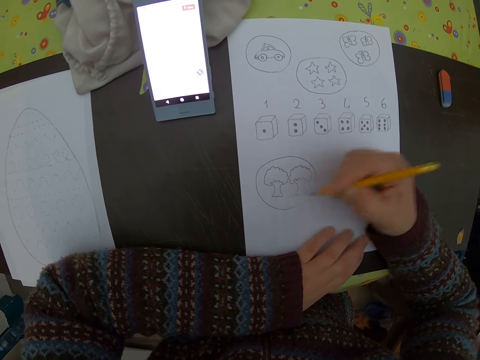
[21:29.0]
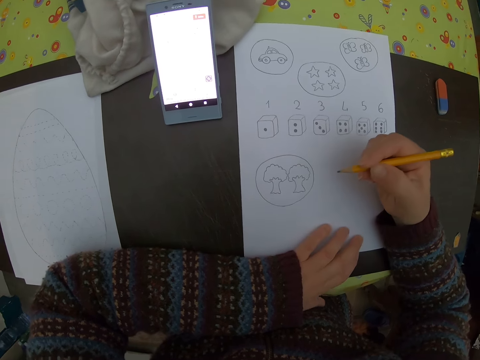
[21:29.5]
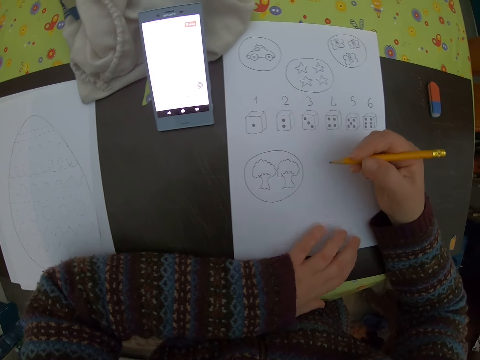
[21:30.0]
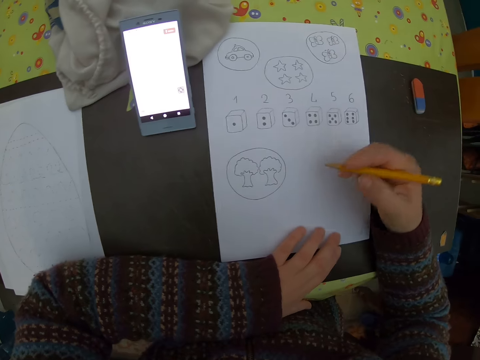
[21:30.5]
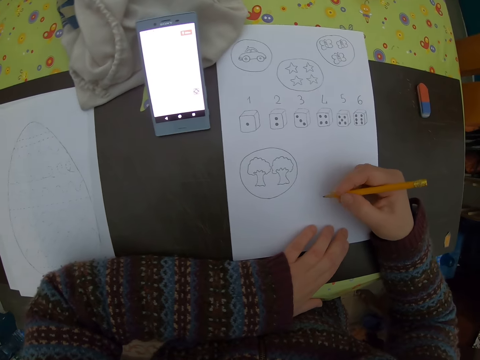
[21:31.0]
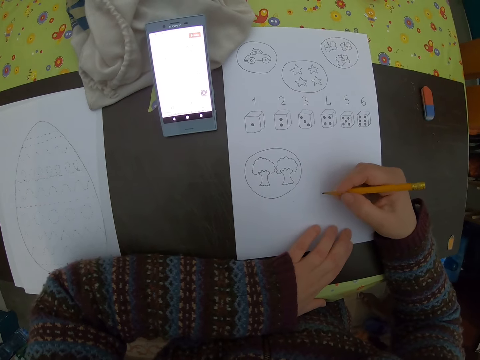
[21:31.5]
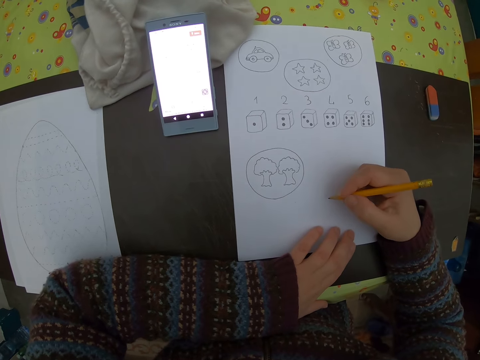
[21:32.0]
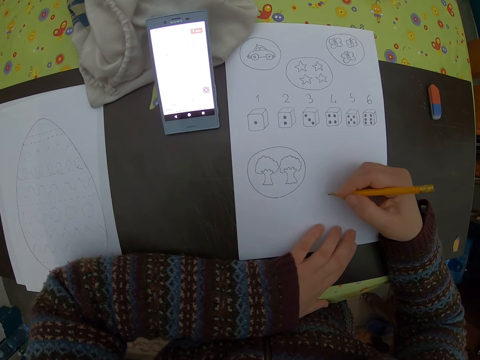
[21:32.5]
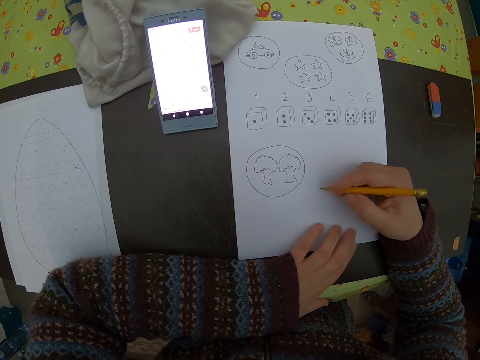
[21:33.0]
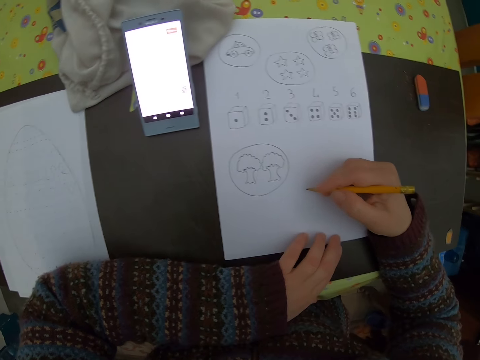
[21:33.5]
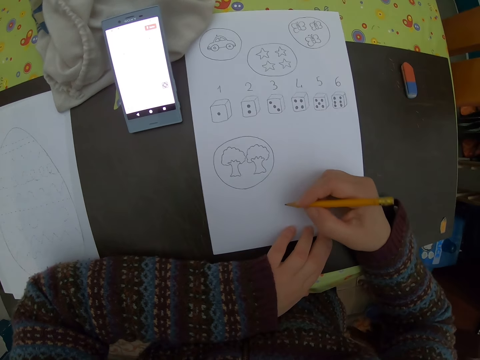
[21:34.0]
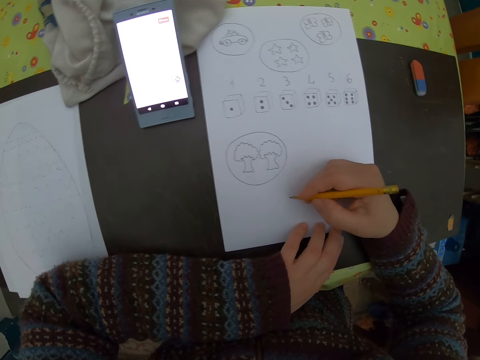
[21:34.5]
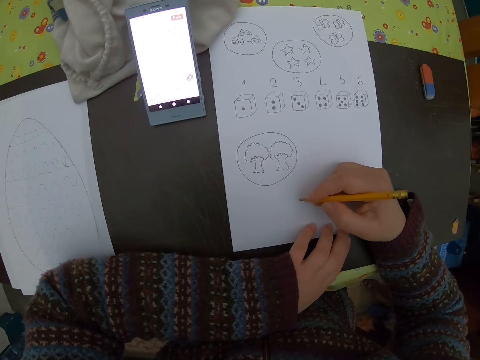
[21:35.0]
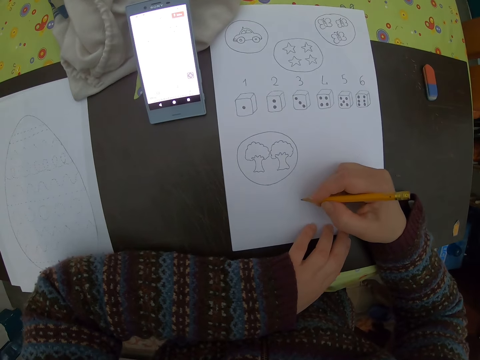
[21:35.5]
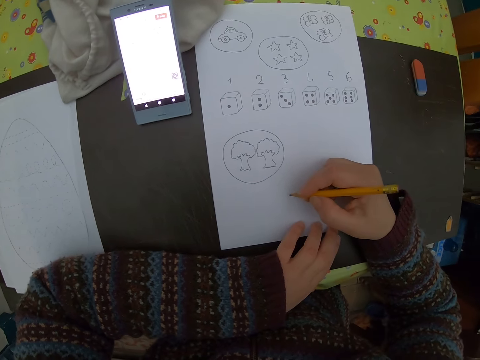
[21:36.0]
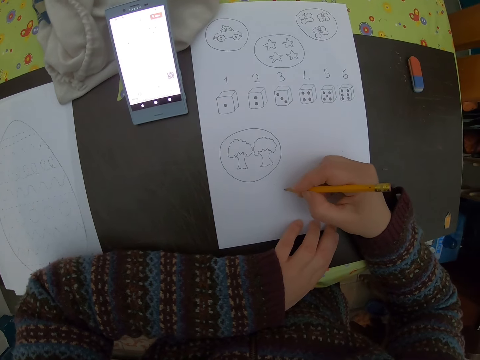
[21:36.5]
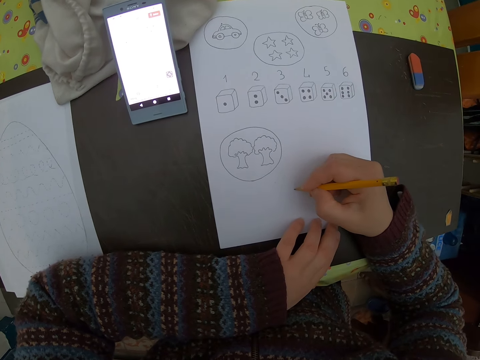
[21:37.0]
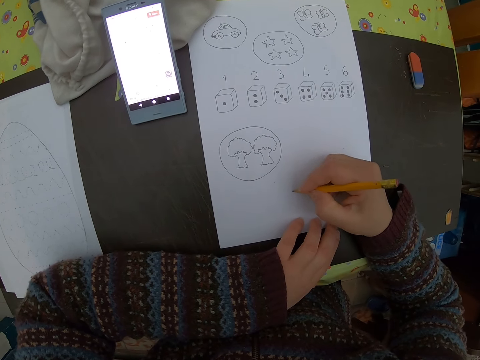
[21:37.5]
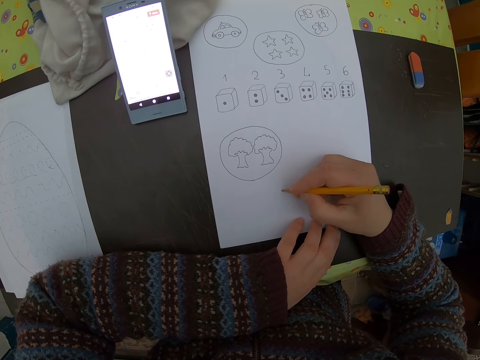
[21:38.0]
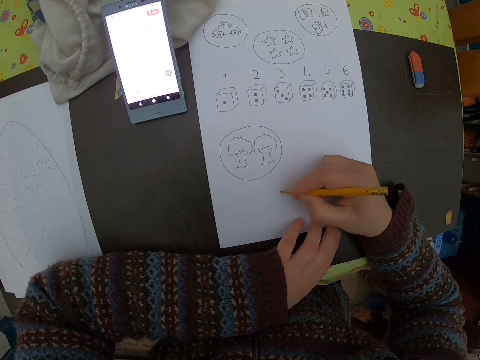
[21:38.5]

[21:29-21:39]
The camera wearer moves the hand on the paper.

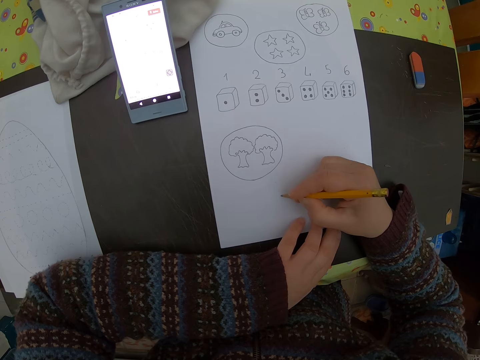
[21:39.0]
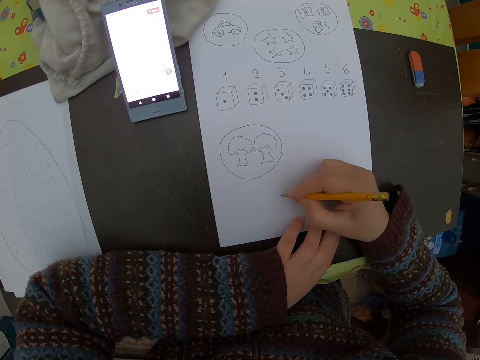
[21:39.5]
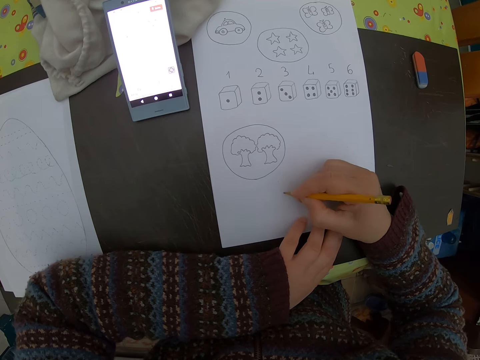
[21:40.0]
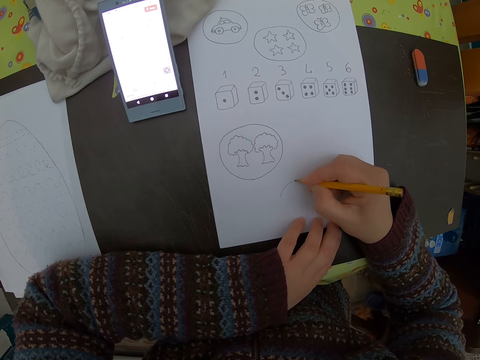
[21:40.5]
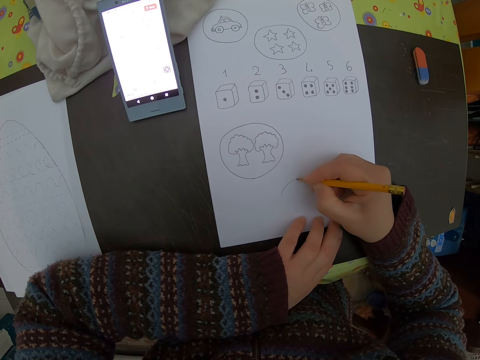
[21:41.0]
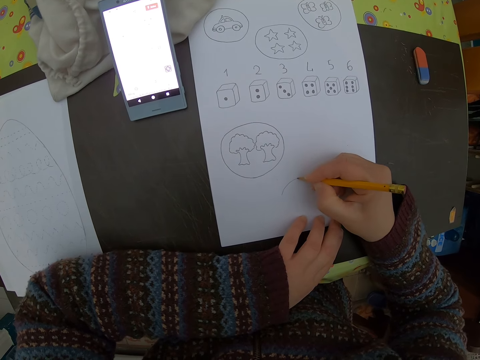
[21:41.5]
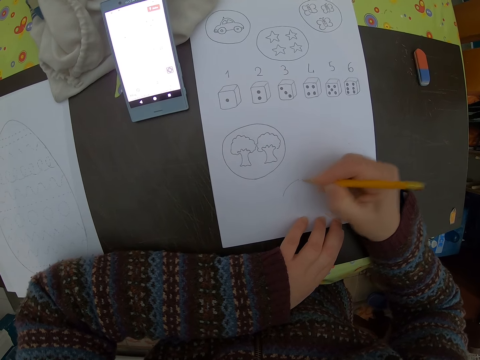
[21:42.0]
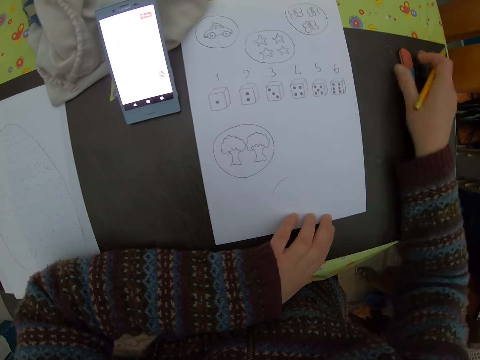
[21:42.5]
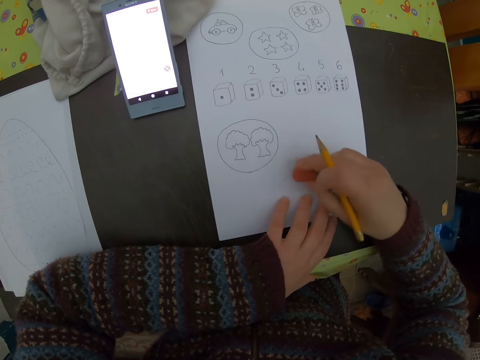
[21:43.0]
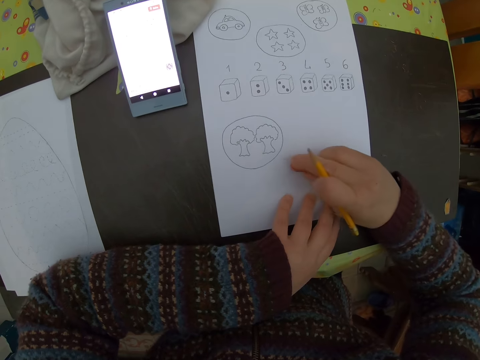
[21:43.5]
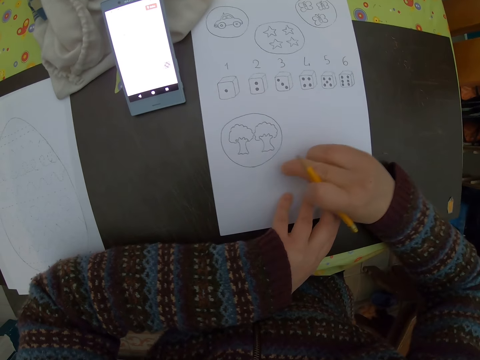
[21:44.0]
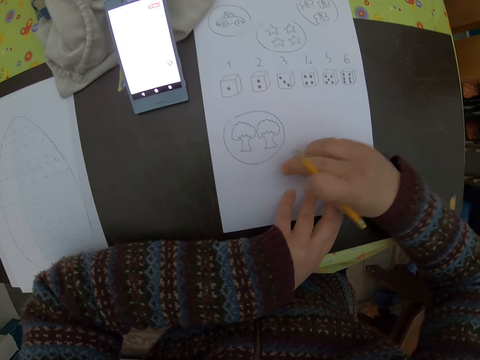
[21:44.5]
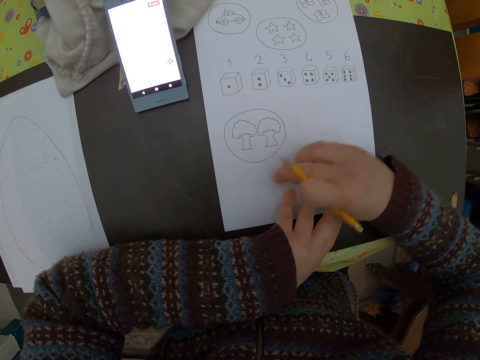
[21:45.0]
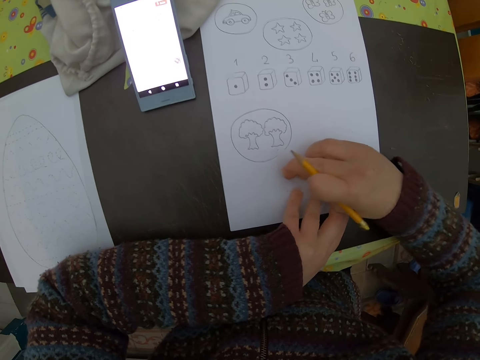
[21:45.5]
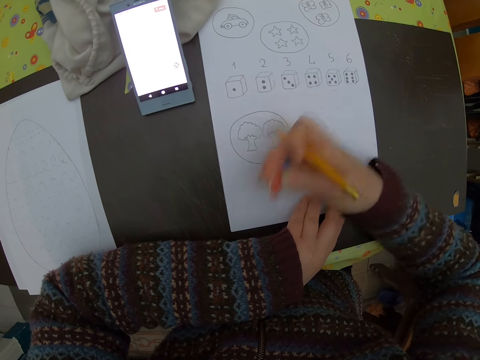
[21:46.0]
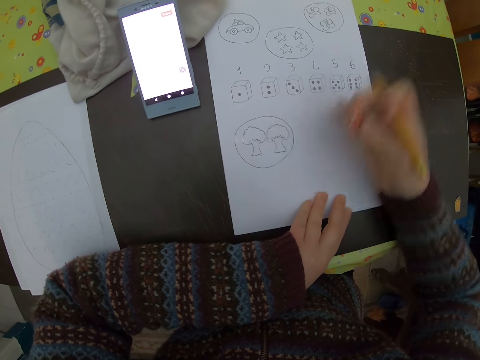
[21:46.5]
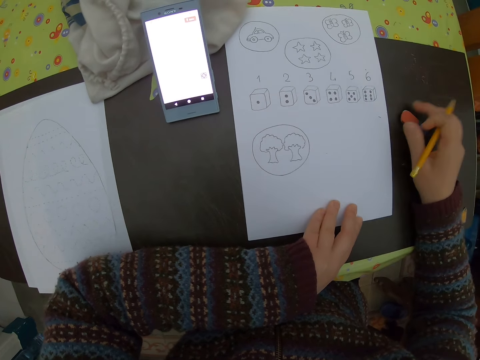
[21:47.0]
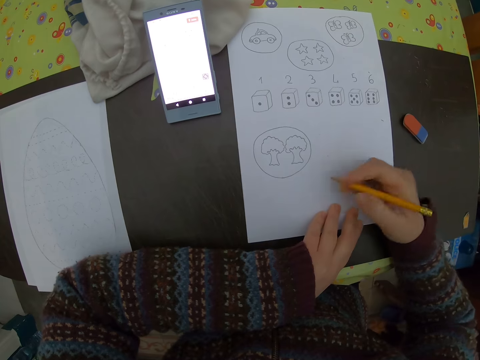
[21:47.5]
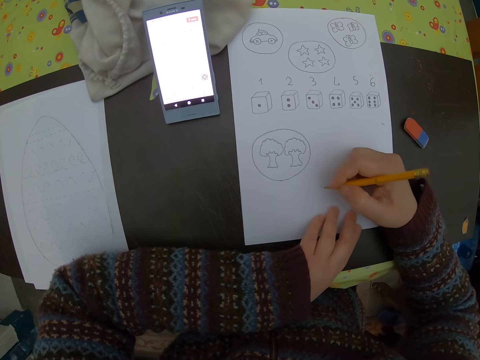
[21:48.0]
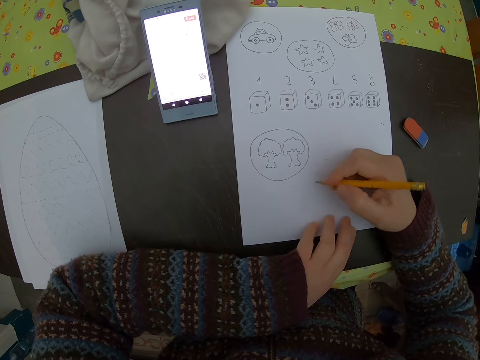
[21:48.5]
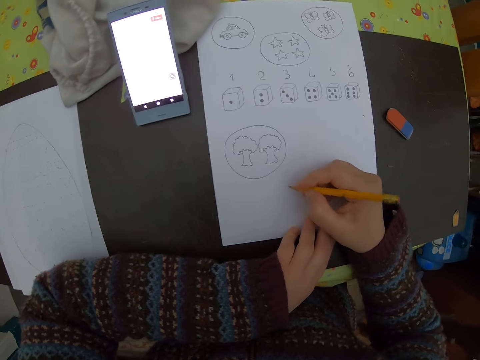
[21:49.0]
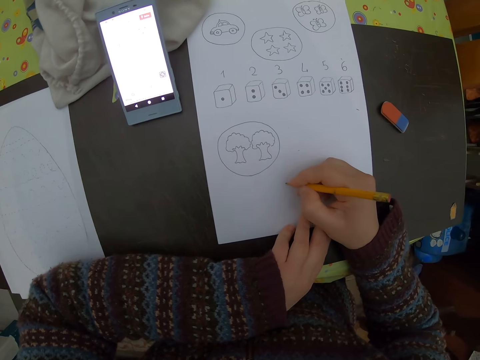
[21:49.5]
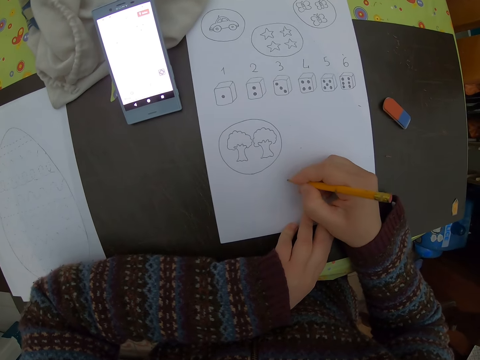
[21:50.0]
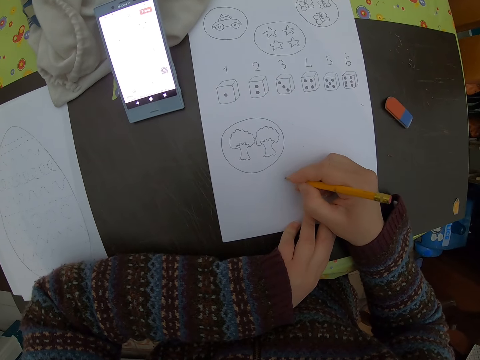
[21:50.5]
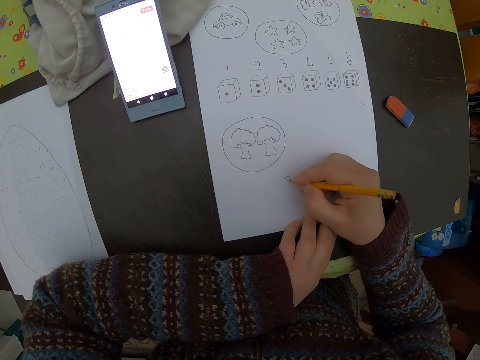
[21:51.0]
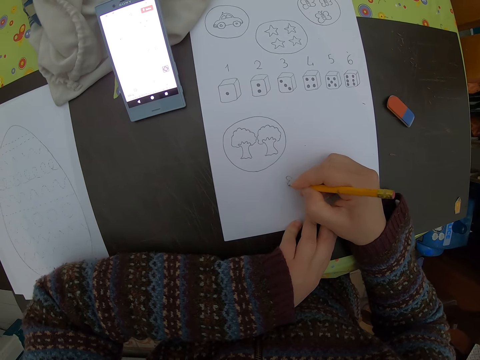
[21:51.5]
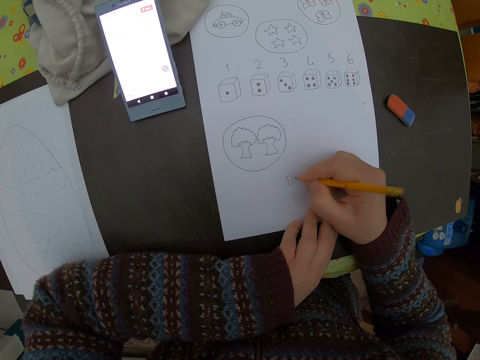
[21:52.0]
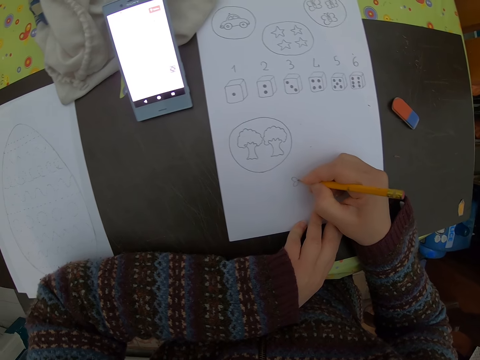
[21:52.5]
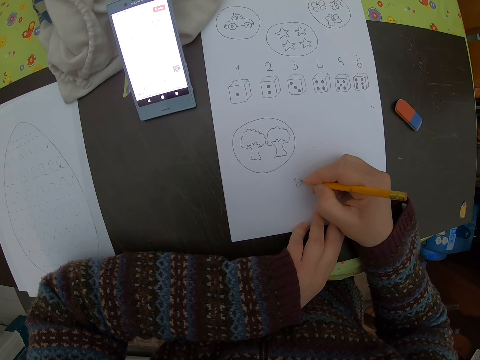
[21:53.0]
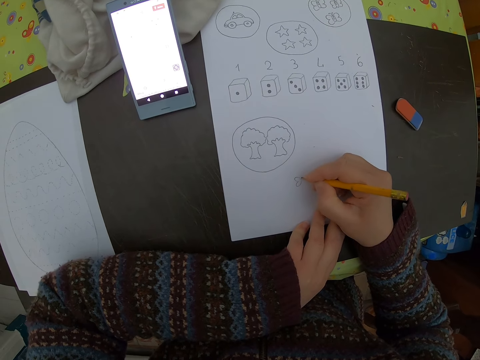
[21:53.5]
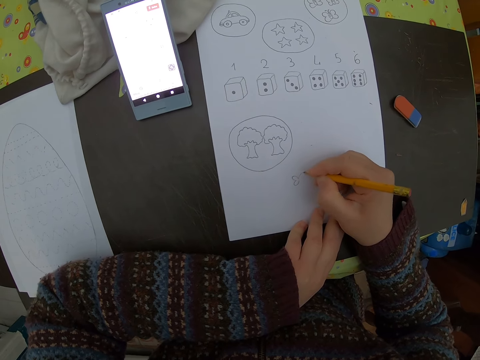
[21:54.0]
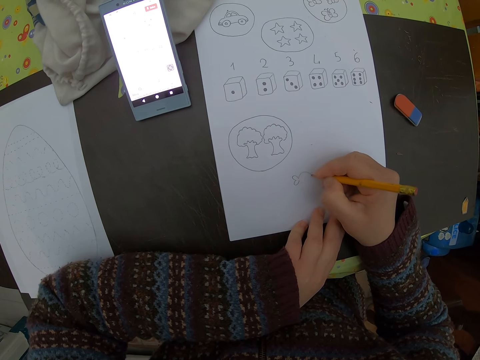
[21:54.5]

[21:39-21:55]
The camera wearer draws a line. She picks up an eraser from the table with her right hand. She erases a drawing on the sheet of paper with her right hand. She dusts off the sheet of paper with her right hand. She drops the eraser on the table with her right hand. She draws on the sheet of paper with her right hand. She draws fishes on the sheet of paper with the pencil in her right hand.
